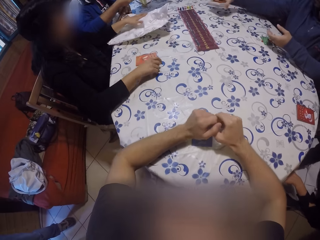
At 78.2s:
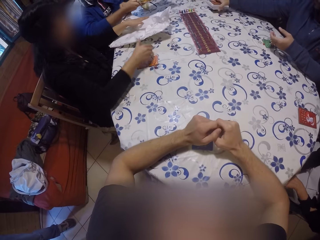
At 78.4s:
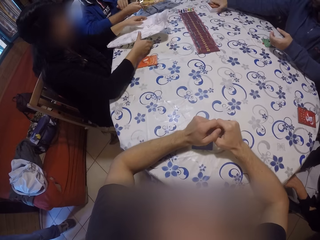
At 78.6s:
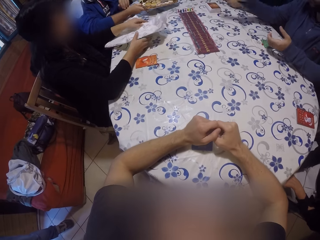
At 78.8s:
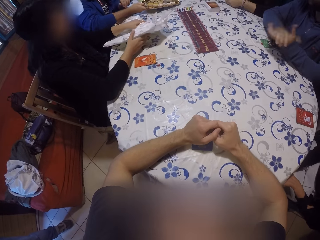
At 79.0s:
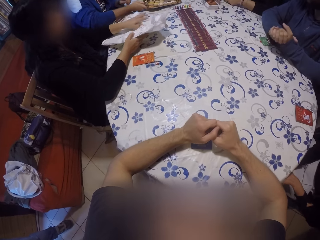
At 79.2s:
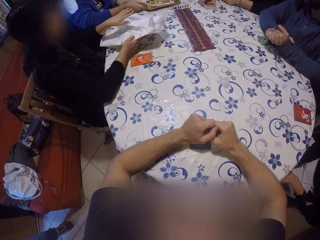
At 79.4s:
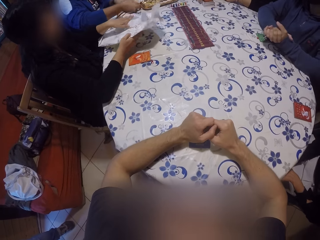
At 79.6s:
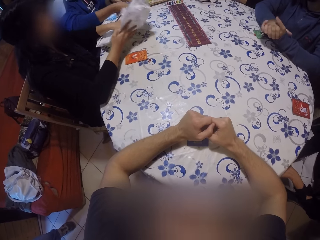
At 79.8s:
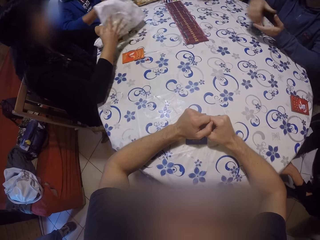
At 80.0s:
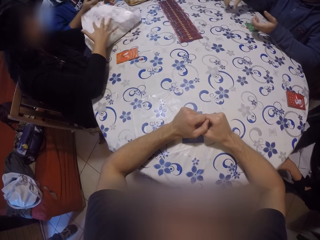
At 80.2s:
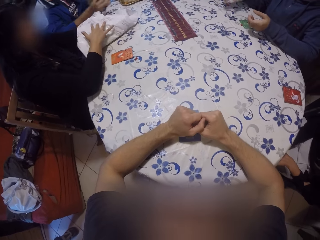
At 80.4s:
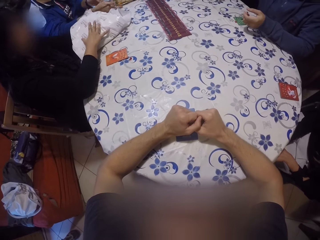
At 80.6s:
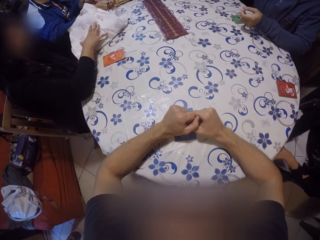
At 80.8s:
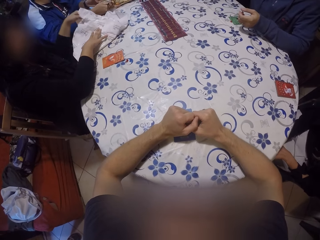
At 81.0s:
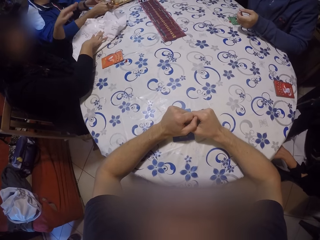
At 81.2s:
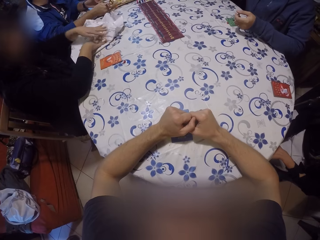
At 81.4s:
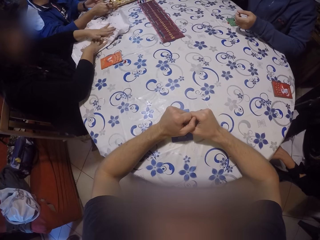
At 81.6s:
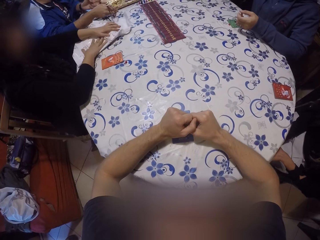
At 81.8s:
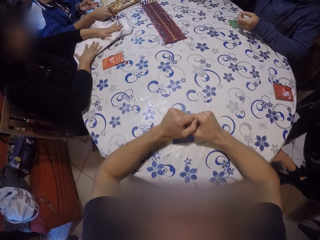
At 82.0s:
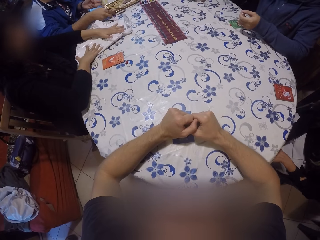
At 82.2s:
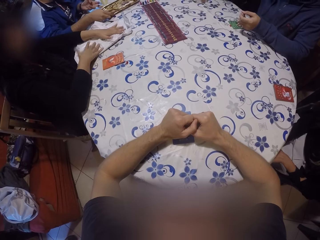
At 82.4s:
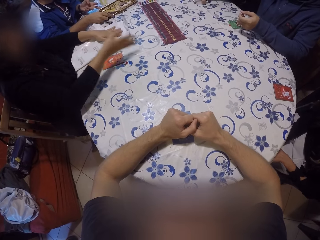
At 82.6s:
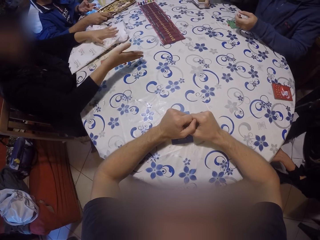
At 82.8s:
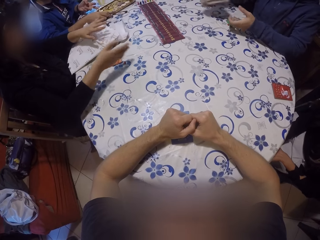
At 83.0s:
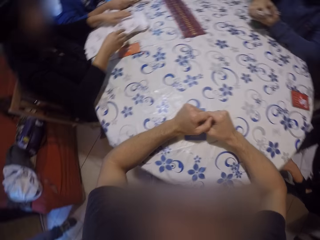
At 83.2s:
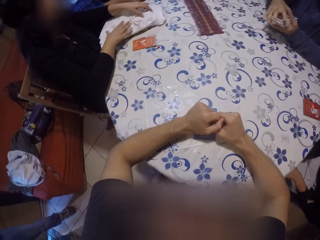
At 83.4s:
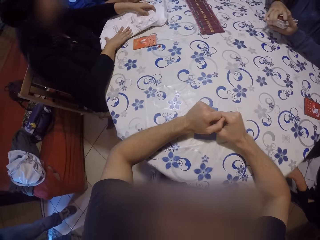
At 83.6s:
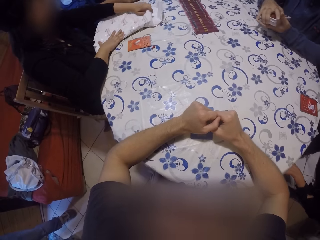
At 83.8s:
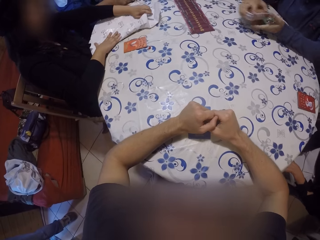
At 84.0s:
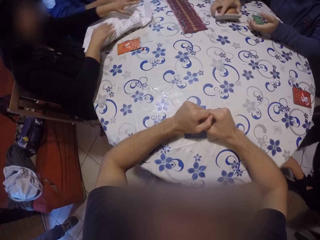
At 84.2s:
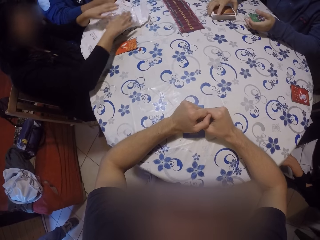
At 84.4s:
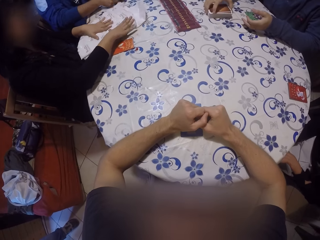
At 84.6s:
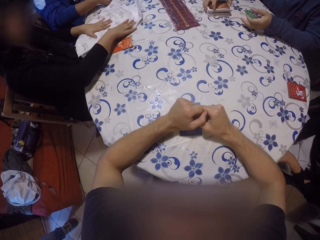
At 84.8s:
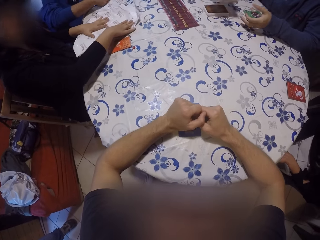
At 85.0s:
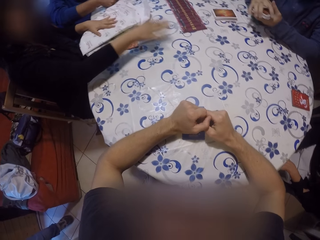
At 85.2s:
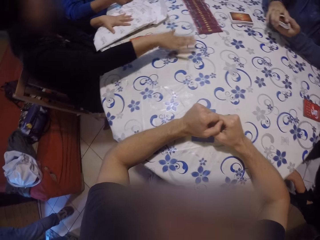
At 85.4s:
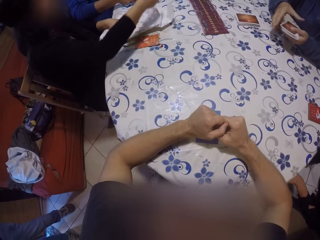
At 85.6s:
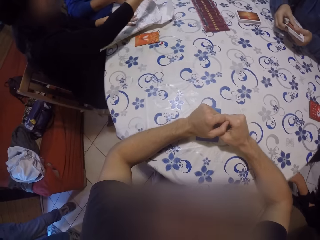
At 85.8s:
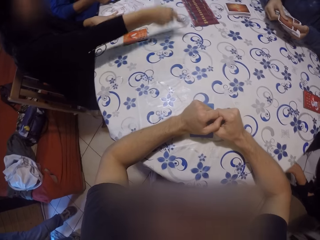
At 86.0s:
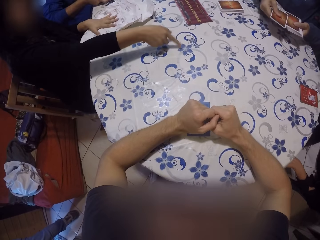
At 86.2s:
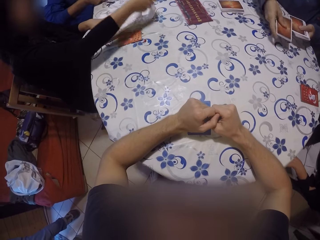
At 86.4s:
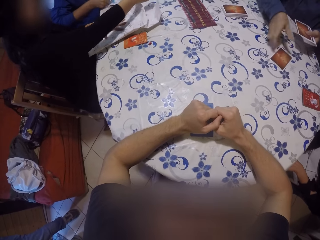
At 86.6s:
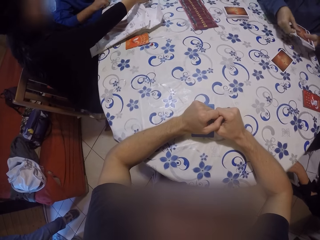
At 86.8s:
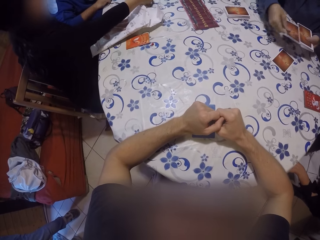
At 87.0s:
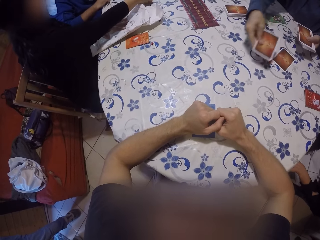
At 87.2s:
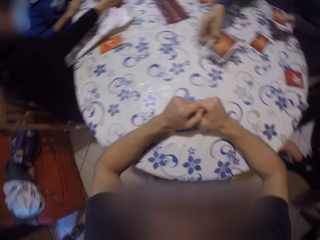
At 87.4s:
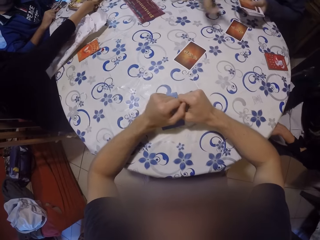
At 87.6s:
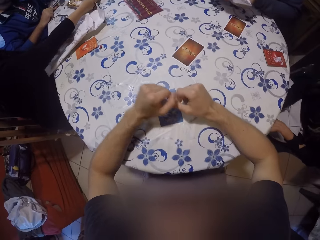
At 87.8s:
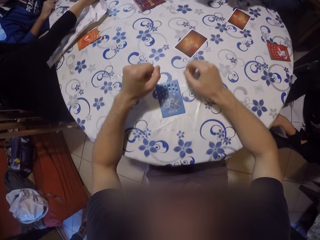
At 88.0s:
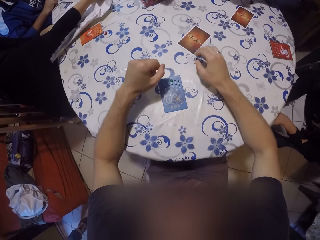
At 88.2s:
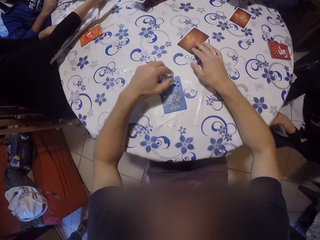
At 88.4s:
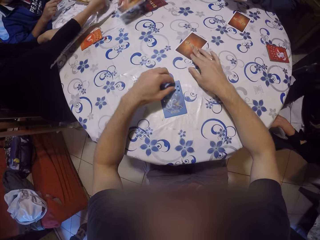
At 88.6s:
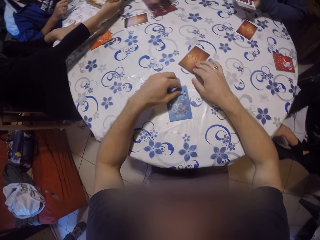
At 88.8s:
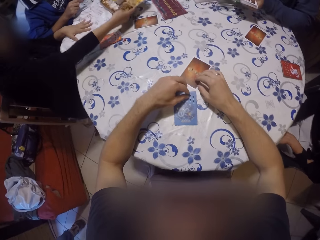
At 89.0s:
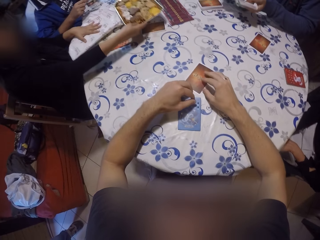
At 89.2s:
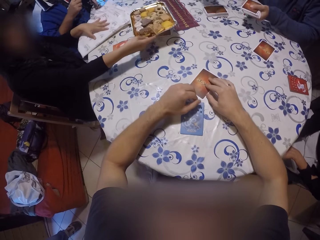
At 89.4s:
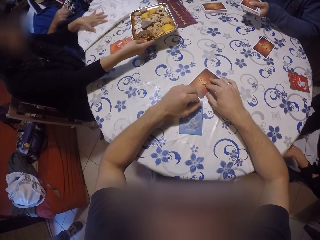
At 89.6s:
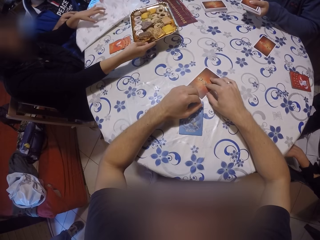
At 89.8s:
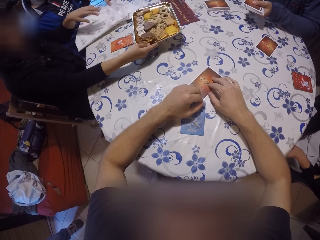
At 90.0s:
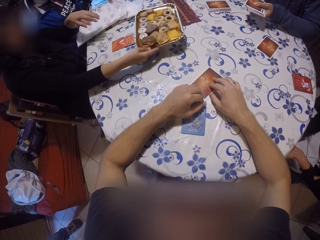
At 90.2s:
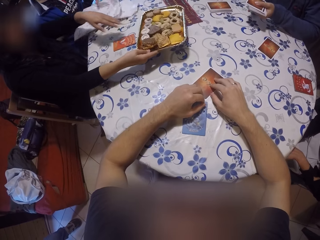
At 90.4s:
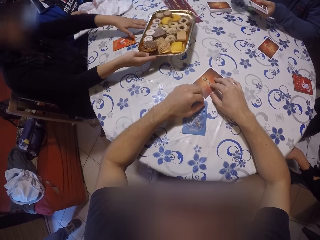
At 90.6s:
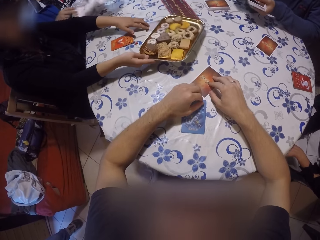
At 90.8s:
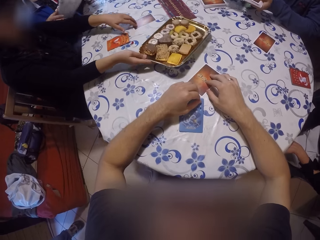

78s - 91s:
The man drops the cards on the table in front of a woman. Another man drops the tray on the table with his right hand. Another woman folds the wrap on the table with her hands. The first man moves the cards on the table. The first man divides the cards into two with his right hand. The first man shares the cards to the group of people on the table with his right hand. The other woman moves the tray of snacks on the table with her right hand.

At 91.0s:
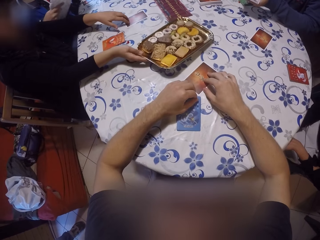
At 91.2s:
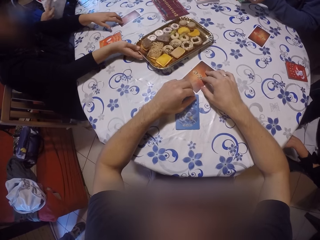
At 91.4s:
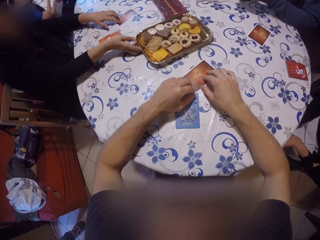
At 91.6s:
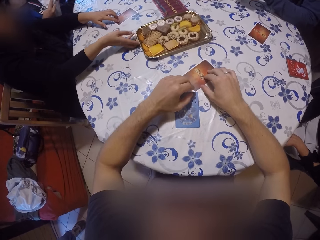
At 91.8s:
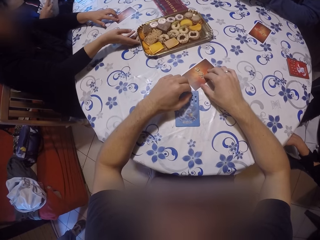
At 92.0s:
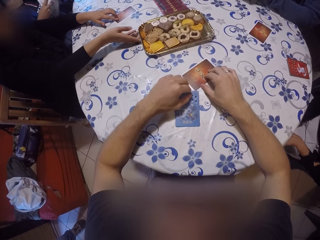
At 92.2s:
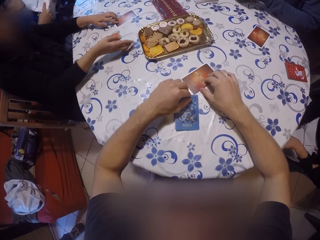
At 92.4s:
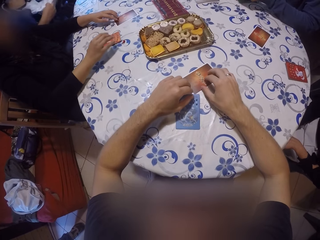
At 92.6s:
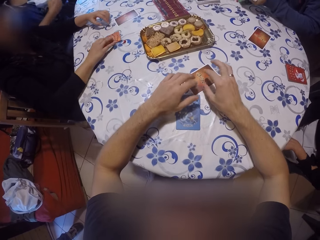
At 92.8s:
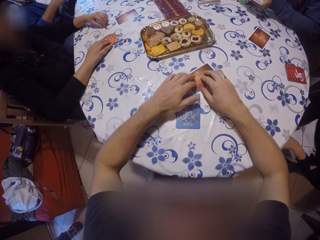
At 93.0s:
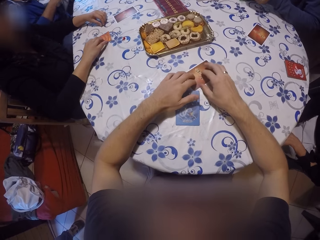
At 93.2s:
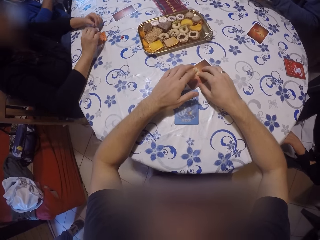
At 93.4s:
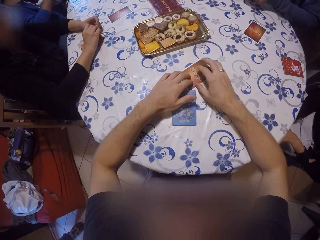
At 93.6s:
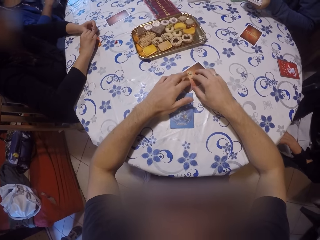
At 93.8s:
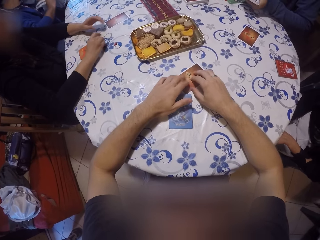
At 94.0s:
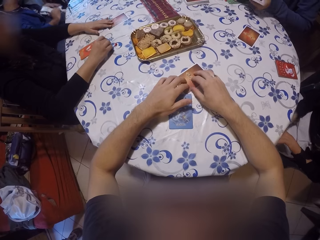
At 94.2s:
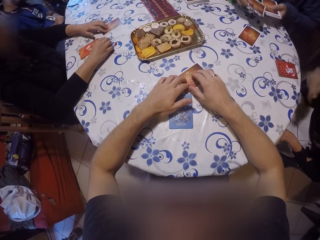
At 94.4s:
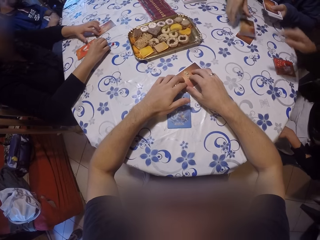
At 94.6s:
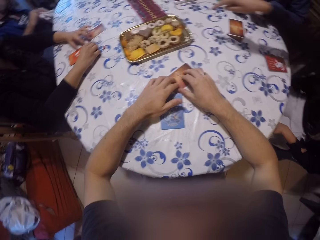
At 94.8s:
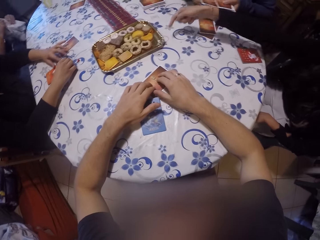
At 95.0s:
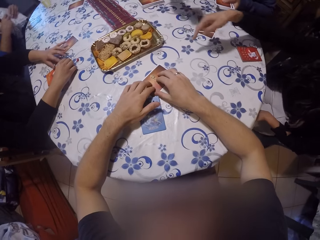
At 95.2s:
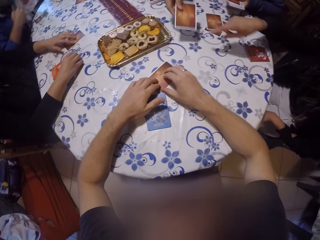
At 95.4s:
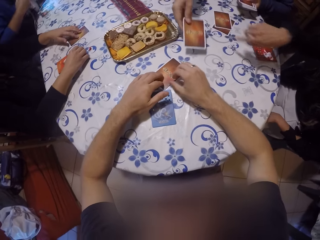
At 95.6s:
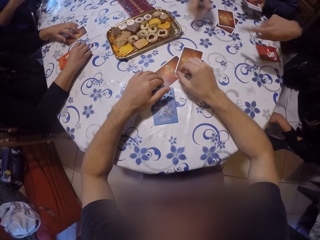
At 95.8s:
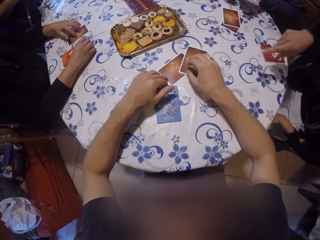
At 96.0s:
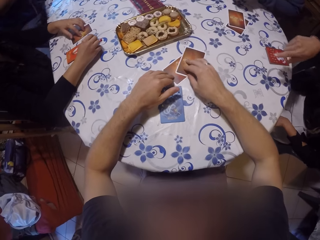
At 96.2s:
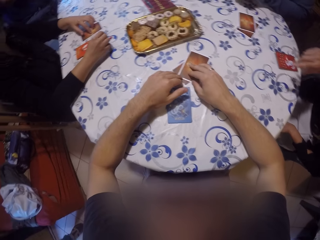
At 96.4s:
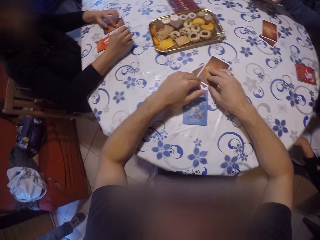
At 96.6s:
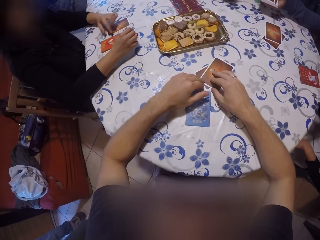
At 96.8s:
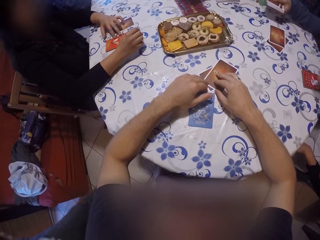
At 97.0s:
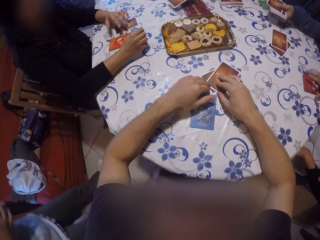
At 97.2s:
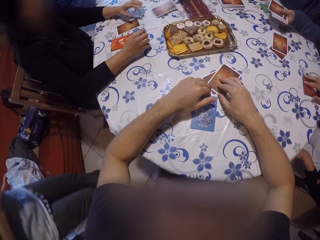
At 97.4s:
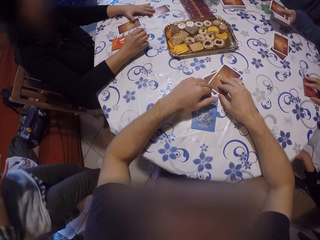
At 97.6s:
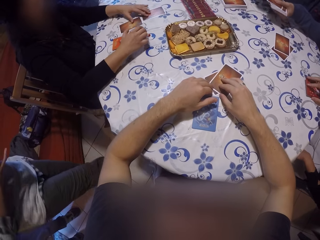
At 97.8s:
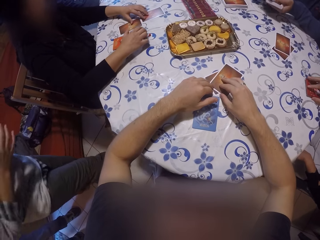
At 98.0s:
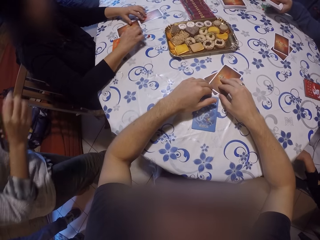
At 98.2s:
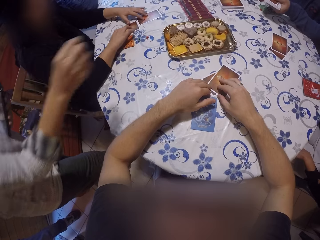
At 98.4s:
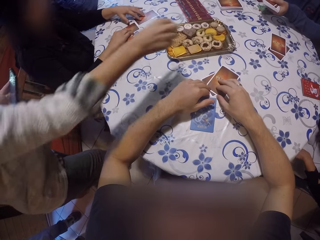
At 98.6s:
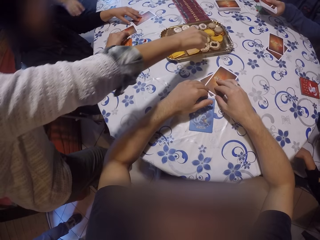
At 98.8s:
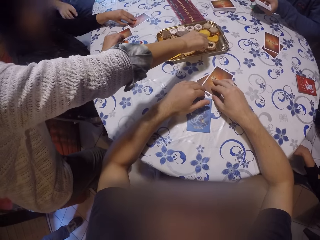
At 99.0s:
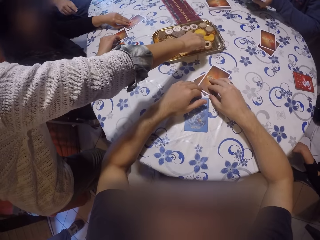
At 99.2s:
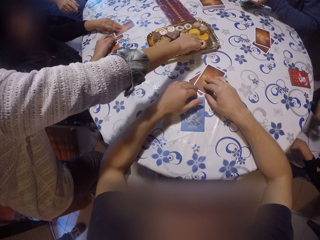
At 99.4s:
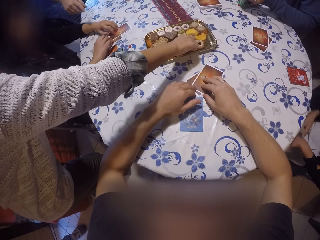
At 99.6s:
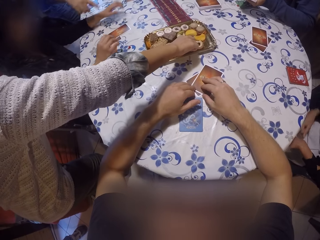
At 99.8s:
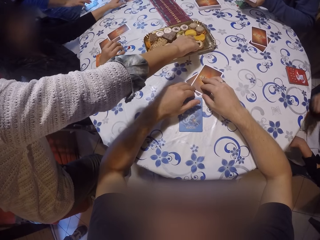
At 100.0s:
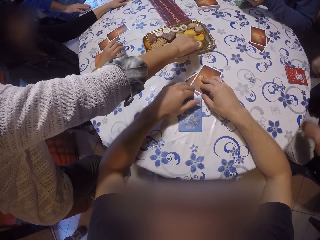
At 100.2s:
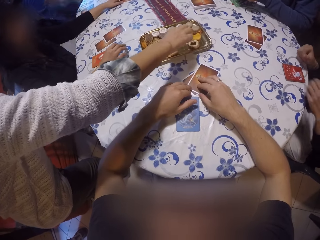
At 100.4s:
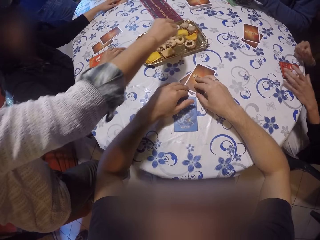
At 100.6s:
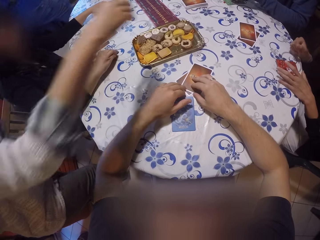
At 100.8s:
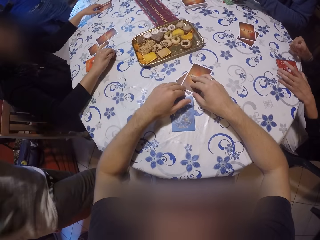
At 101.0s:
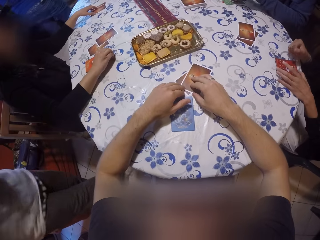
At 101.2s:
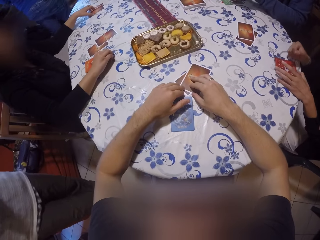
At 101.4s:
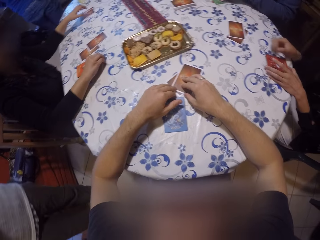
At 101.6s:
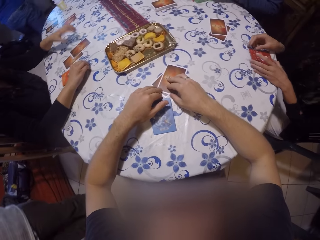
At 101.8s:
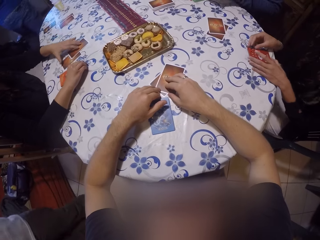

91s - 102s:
A person puts the tray on the table. The camera wearer taps the card. Another person distributes cards. A man picks a snack from the tray with his left hand.
